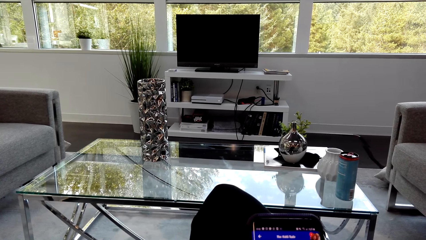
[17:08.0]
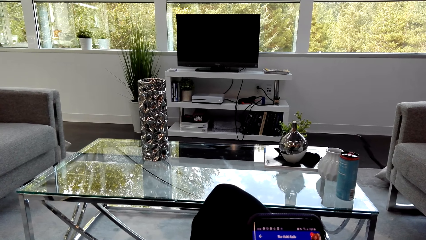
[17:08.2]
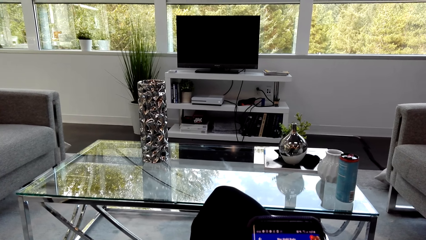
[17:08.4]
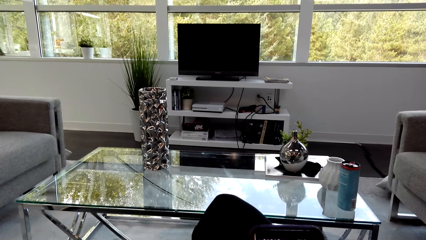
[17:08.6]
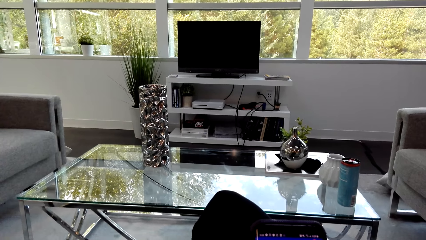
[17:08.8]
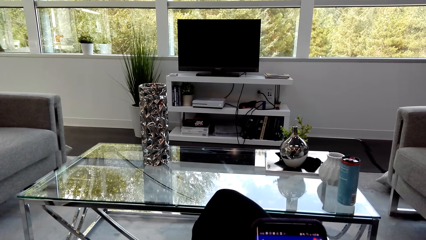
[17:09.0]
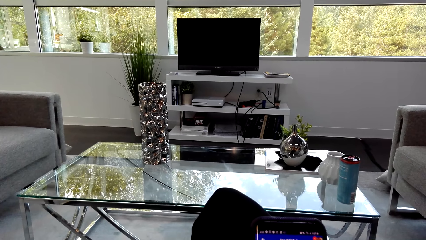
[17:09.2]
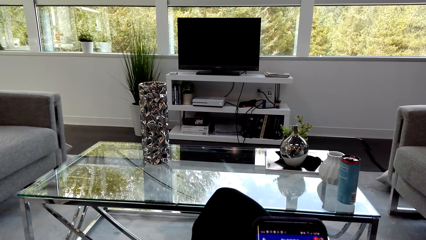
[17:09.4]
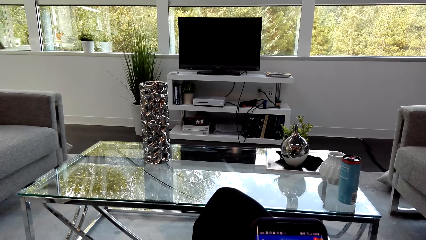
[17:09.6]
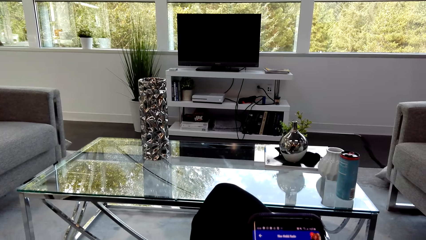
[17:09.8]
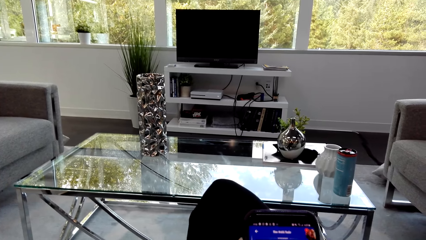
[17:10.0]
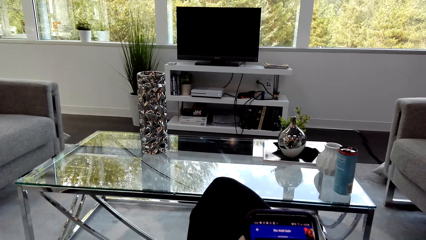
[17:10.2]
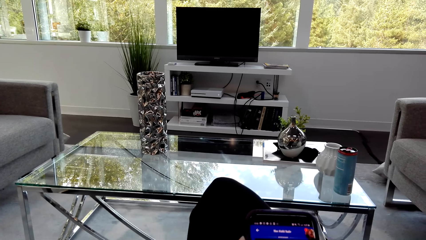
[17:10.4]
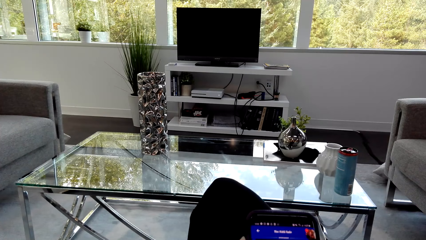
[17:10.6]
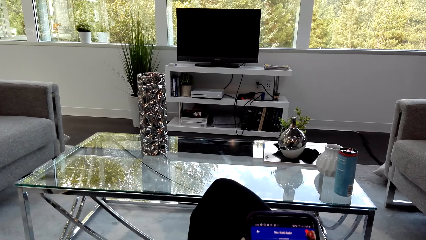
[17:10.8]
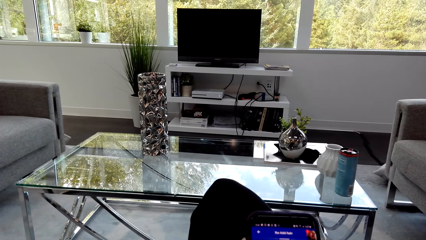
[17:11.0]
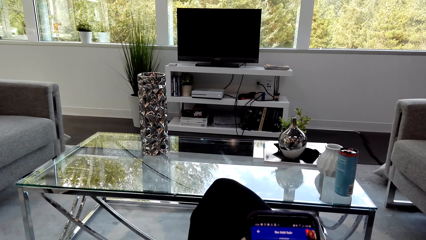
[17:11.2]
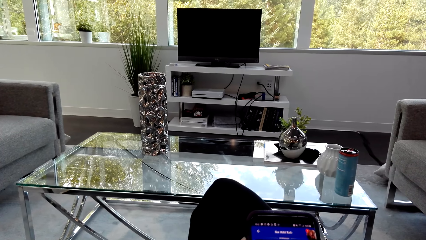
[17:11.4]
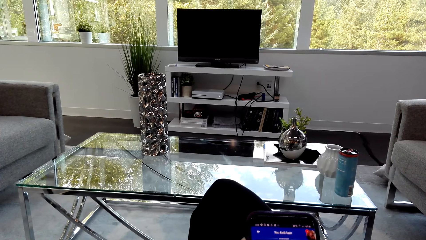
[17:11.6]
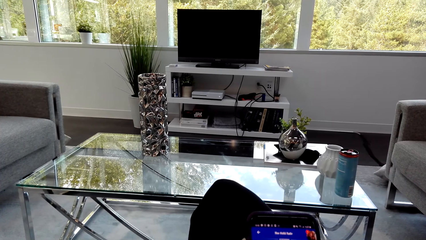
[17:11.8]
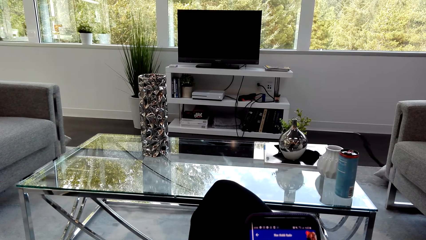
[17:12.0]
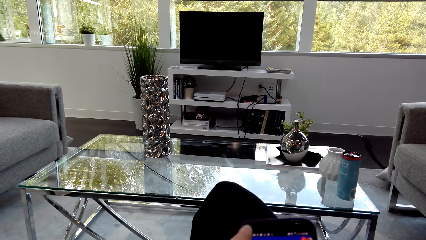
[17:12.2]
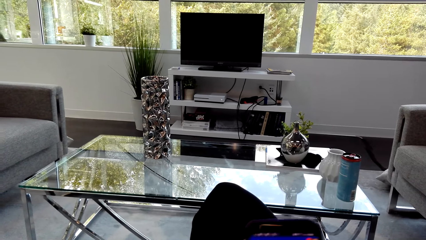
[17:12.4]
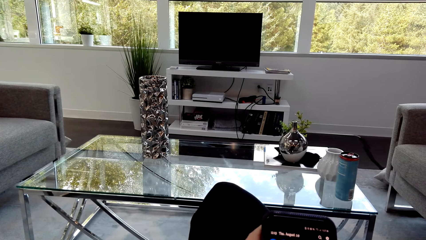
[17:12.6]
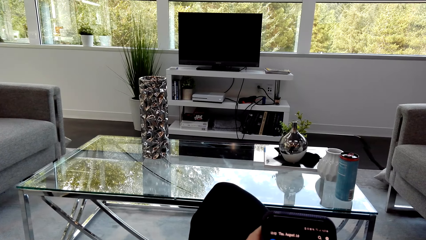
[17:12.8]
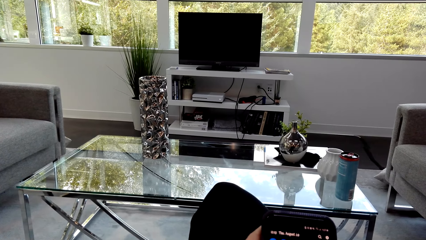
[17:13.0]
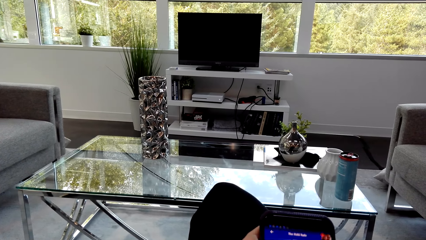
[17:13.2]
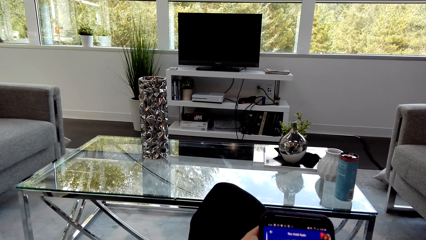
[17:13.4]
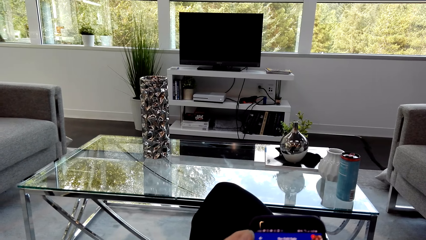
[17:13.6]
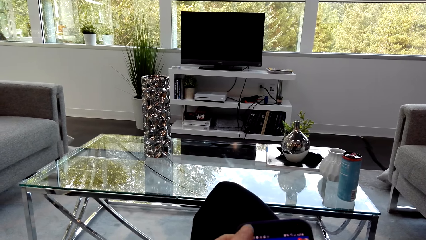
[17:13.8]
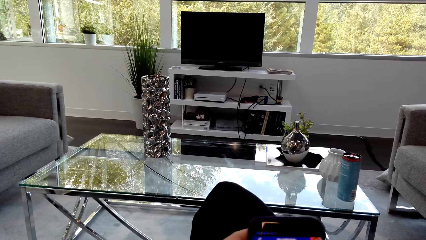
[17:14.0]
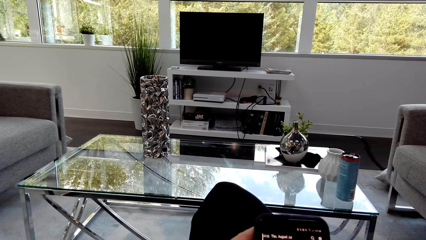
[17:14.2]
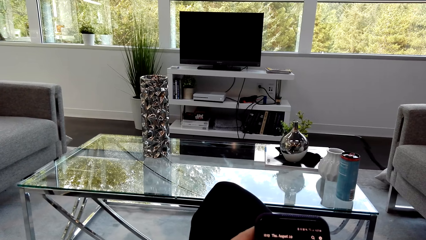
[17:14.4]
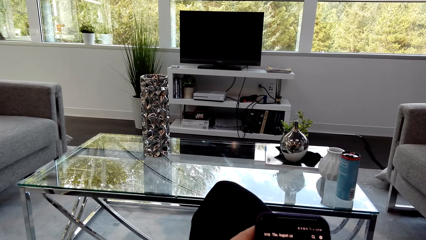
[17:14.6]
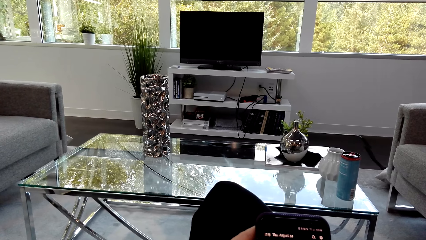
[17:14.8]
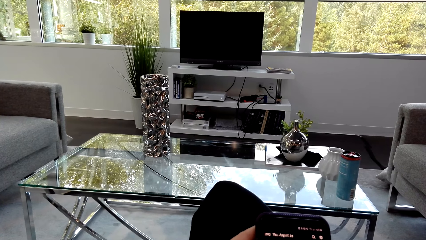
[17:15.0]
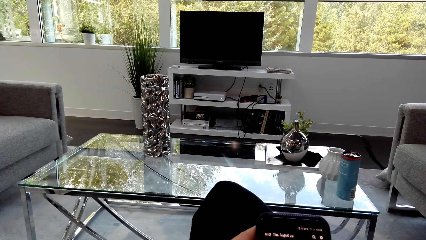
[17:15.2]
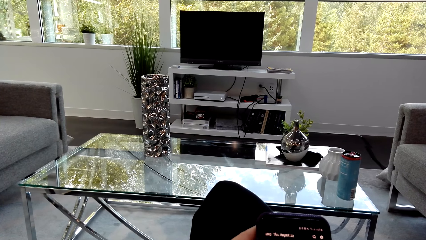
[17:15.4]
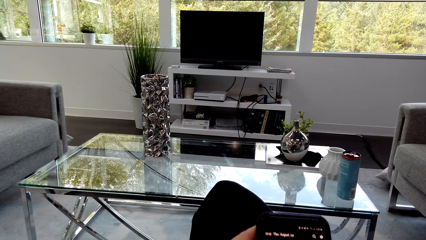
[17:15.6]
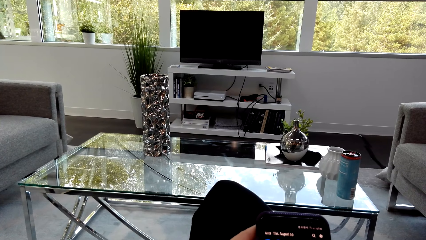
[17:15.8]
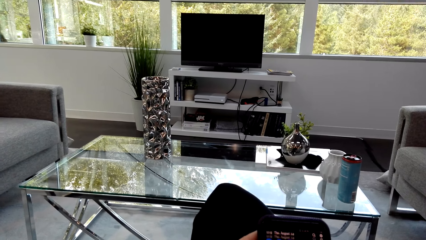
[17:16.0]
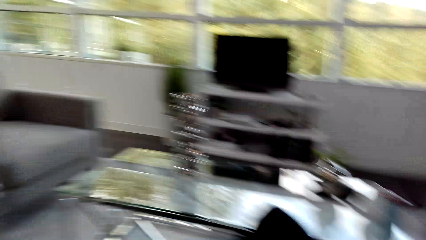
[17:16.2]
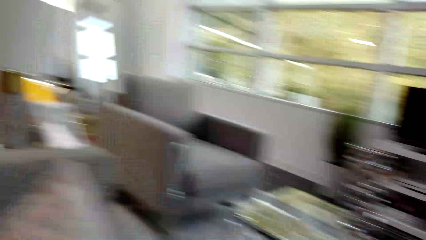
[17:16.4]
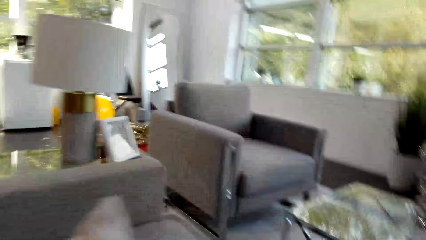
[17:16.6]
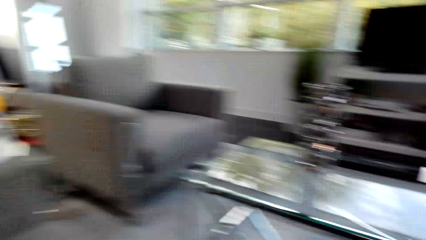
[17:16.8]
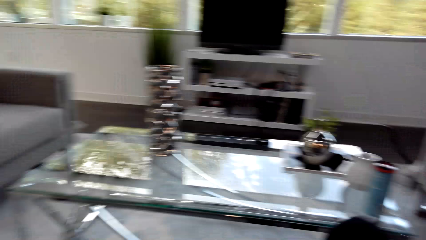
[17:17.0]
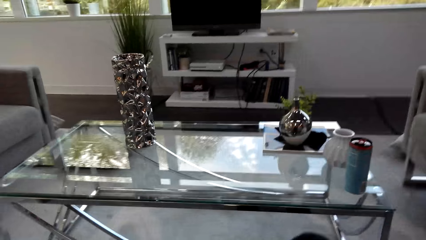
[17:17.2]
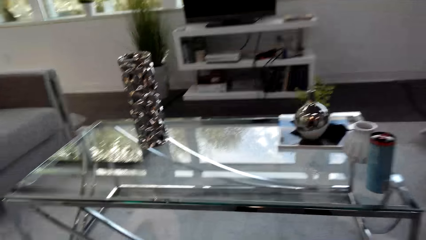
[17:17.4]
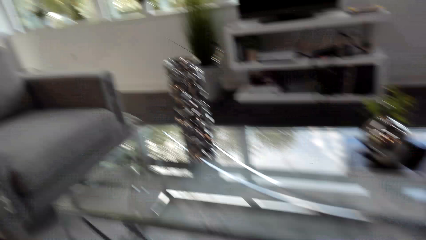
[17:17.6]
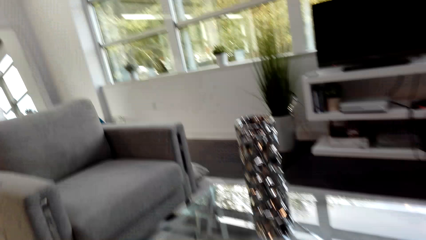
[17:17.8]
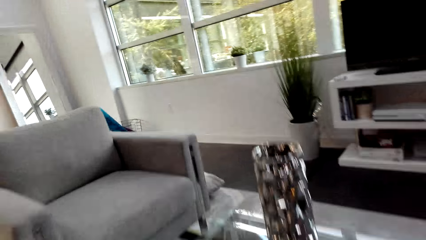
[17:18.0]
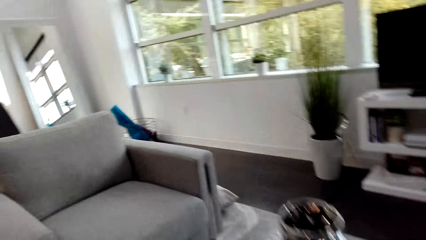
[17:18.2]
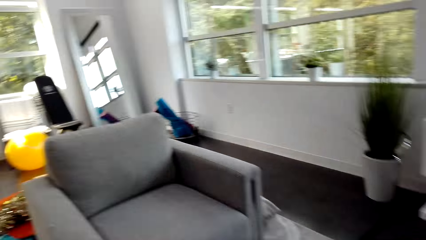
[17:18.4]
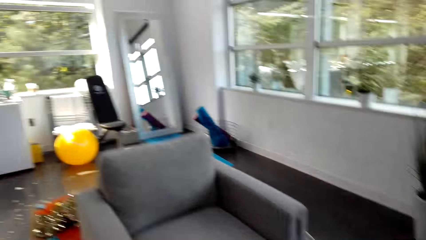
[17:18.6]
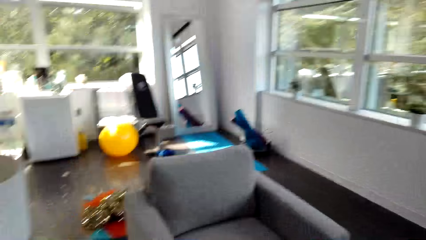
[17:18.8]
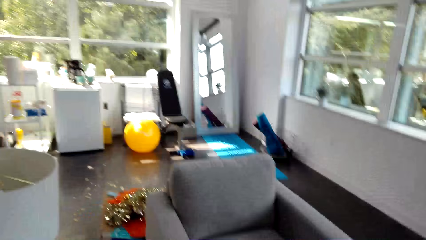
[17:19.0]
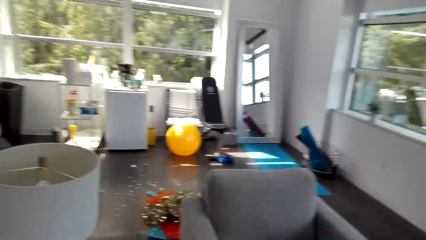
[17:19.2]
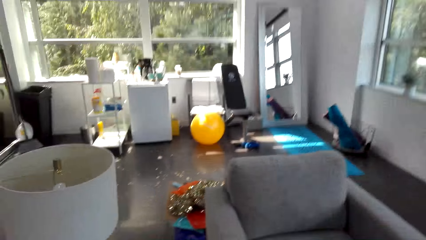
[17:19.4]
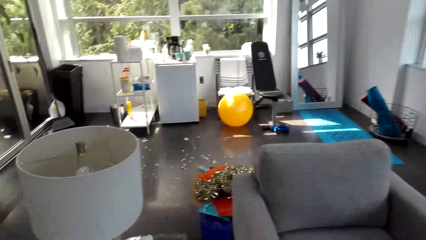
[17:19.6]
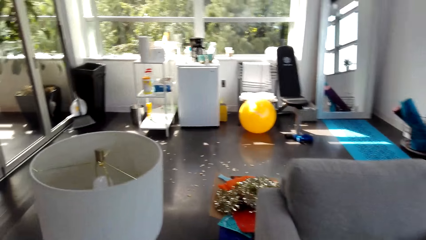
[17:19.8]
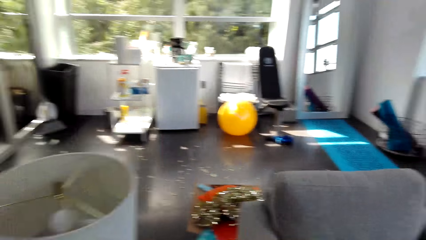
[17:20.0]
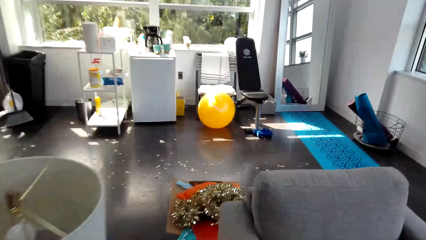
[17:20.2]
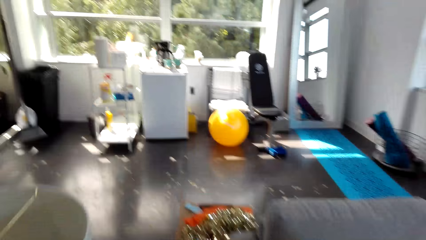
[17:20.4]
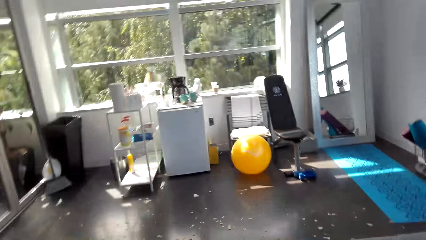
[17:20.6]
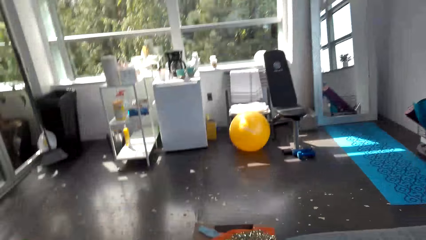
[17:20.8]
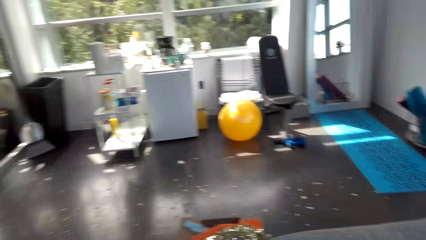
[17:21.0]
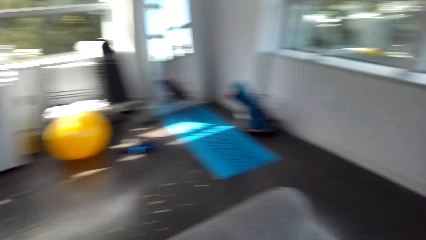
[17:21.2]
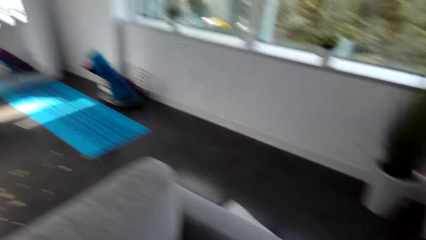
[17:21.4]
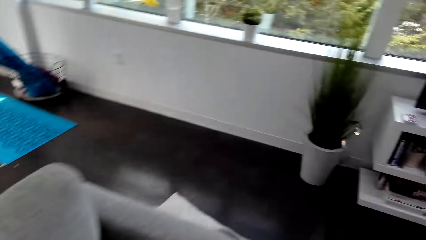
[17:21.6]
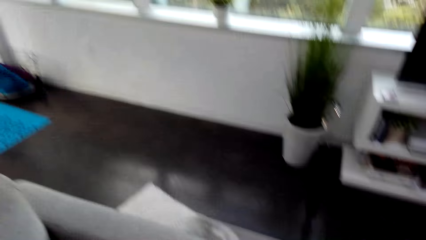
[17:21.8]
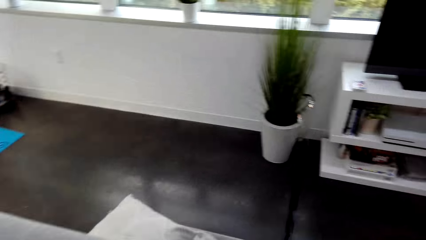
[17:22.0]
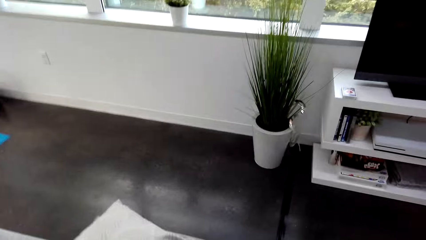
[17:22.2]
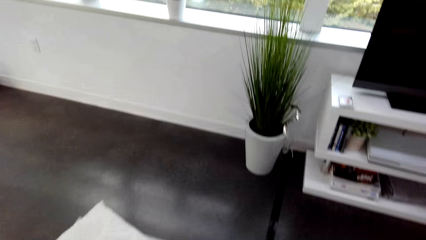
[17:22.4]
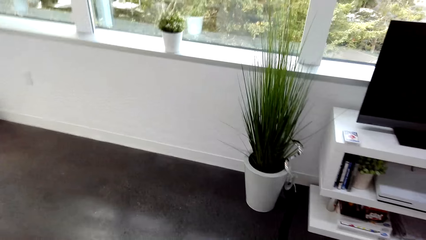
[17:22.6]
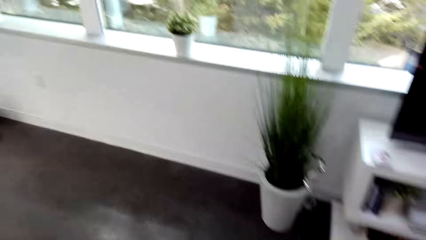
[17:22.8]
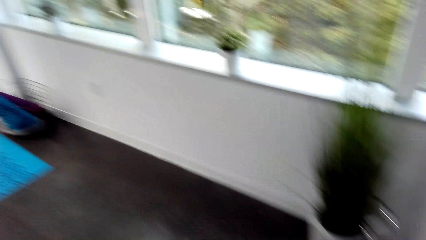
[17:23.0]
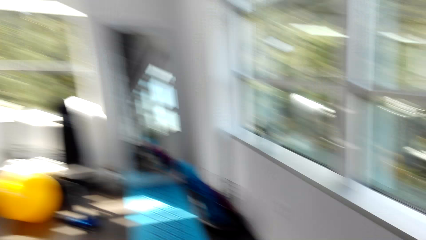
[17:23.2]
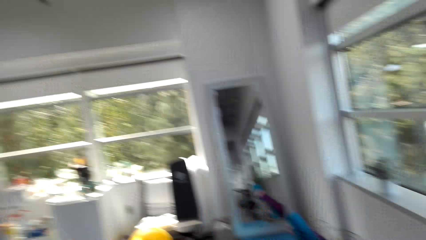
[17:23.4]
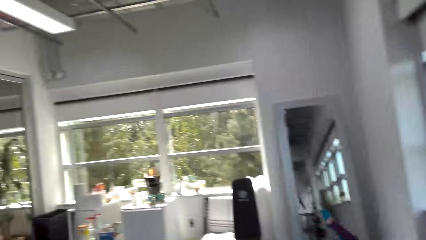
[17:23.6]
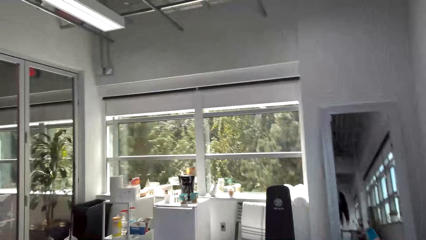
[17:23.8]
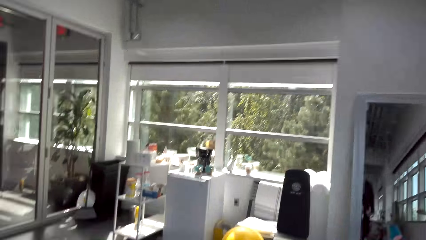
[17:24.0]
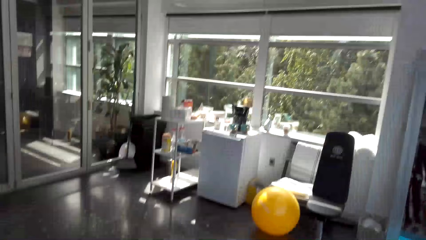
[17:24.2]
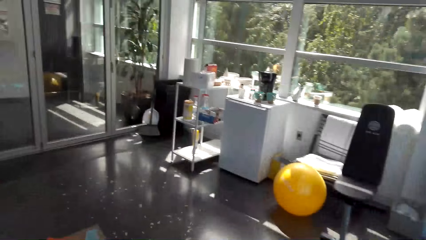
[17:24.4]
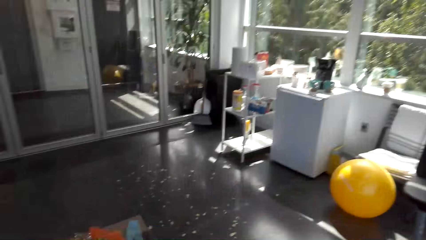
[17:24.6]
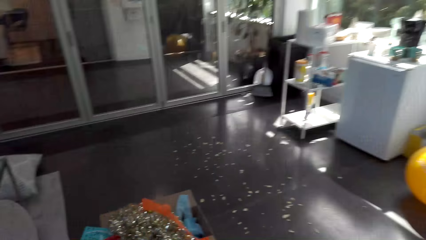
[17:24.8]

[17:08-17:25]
The camera wearer converses with a man. They scroll the cellphone. They stand up. They walk around the house. They walk towards the fridge.
